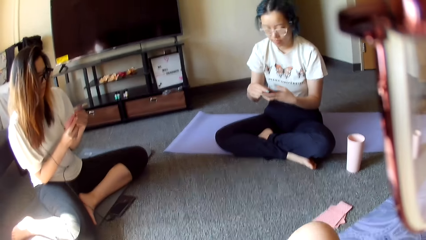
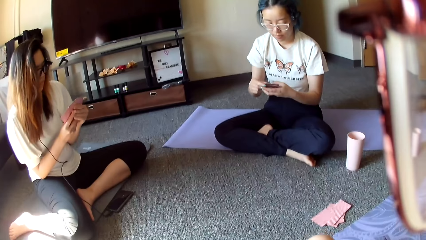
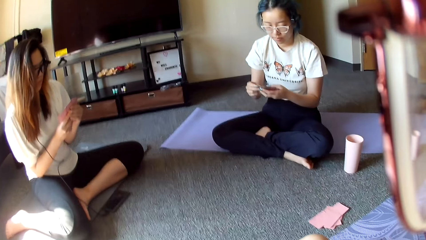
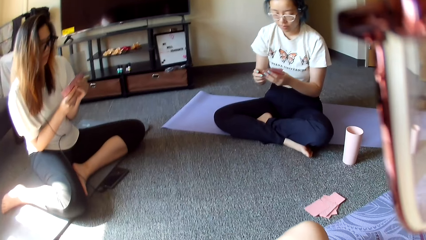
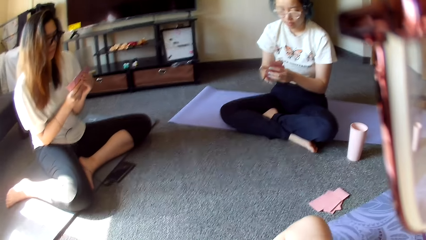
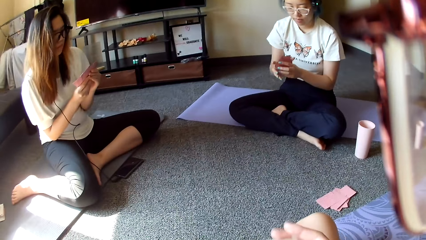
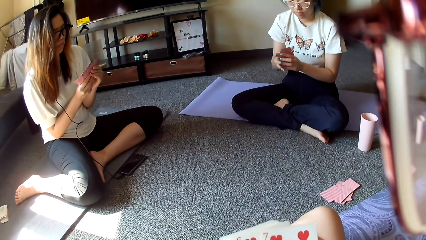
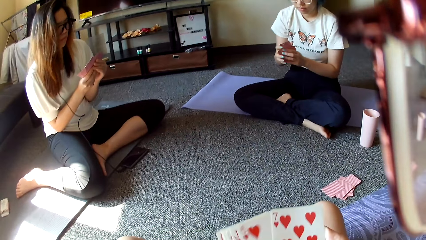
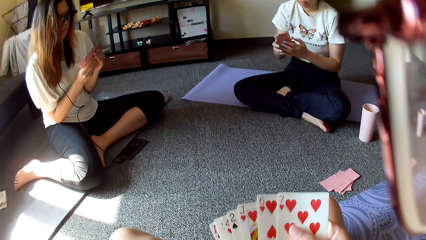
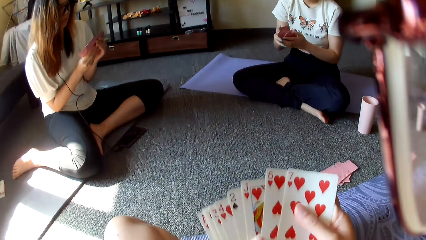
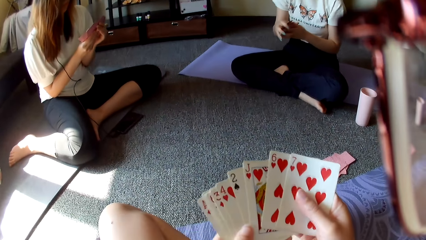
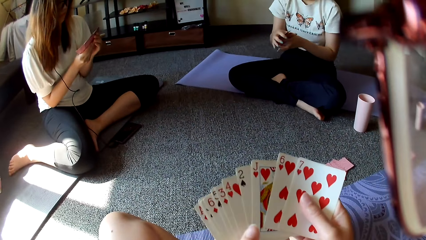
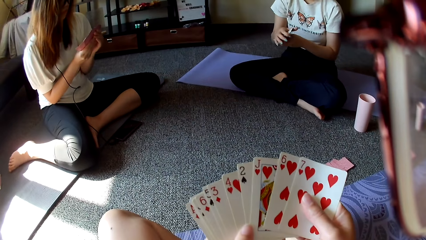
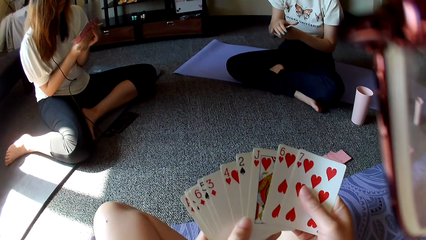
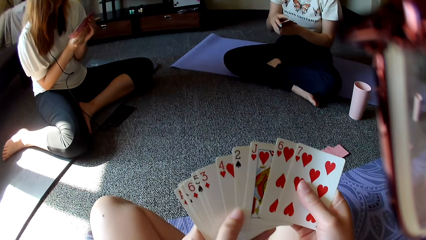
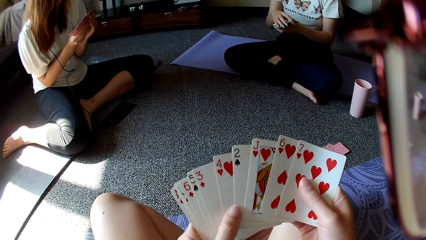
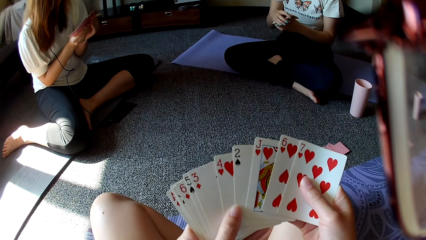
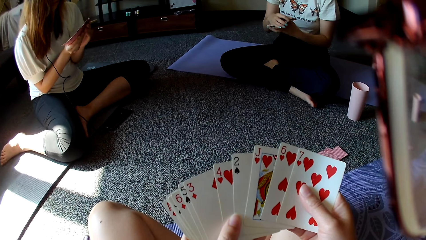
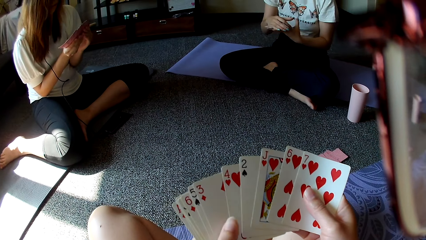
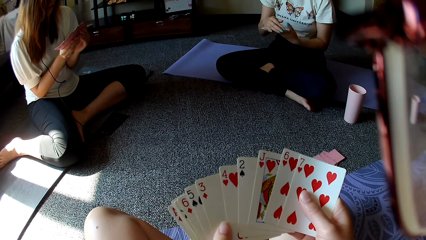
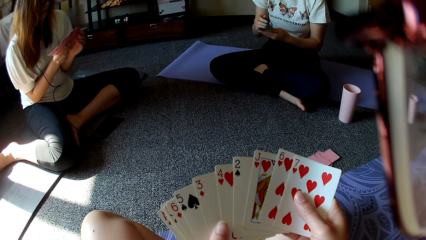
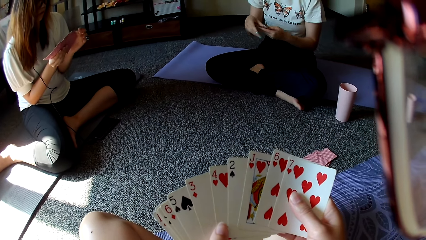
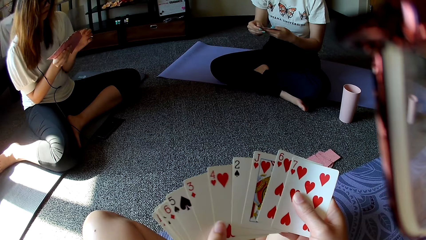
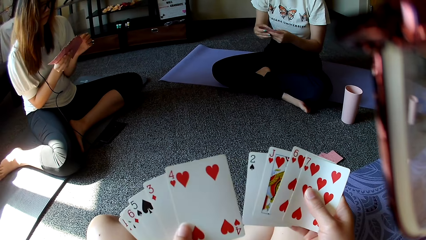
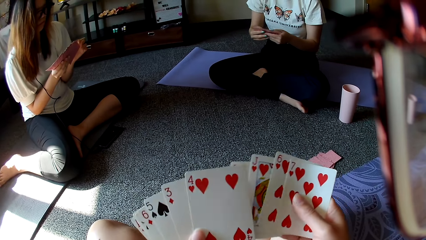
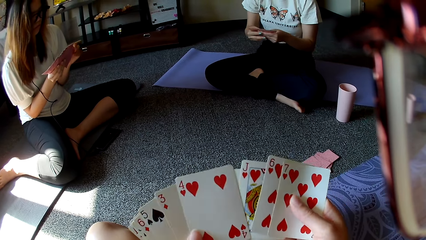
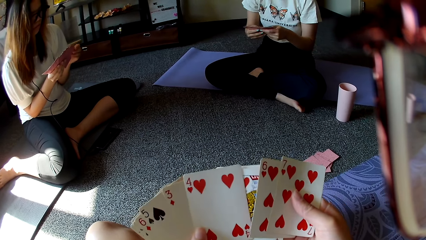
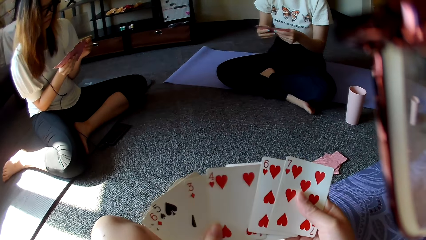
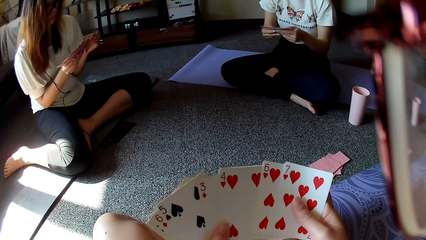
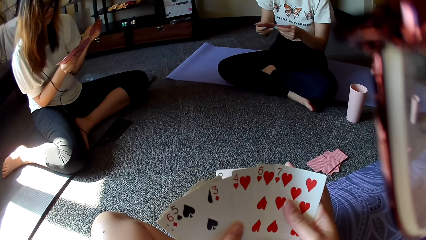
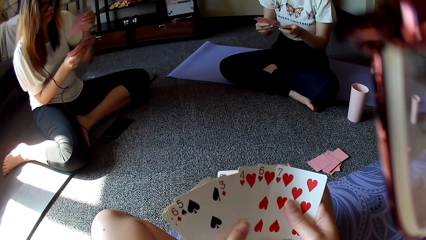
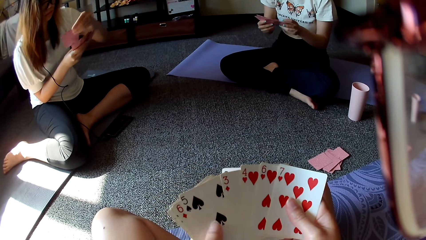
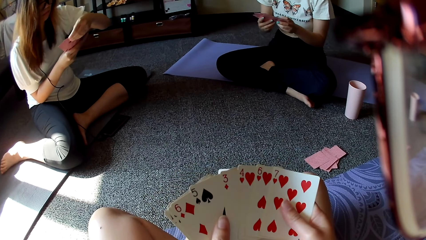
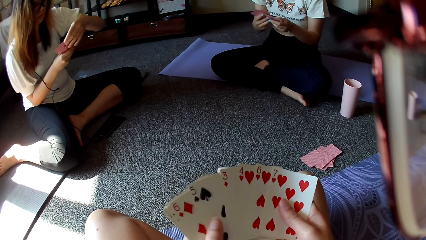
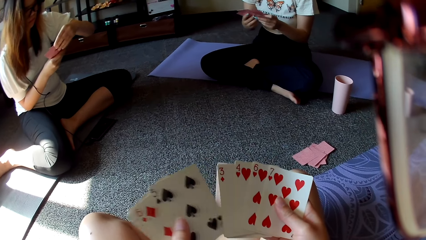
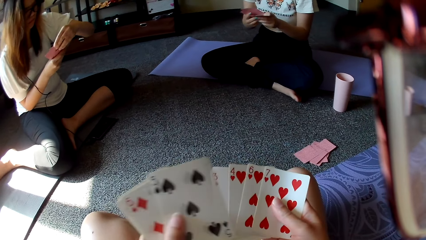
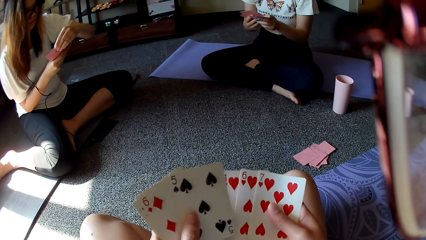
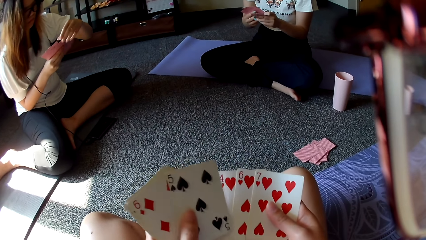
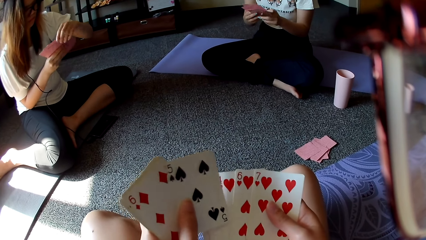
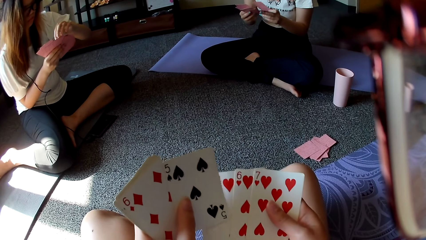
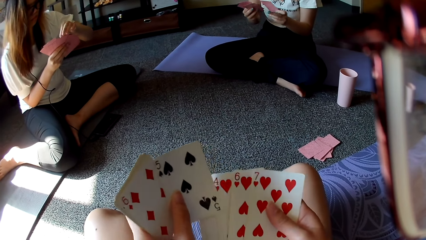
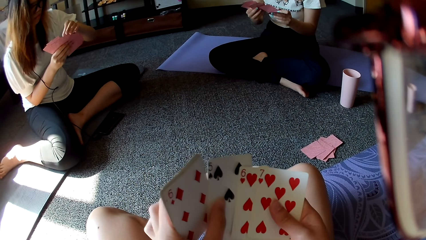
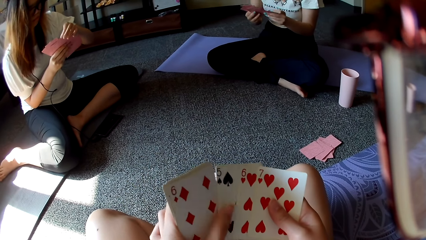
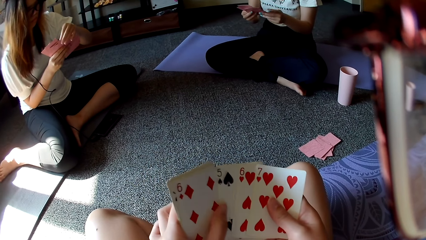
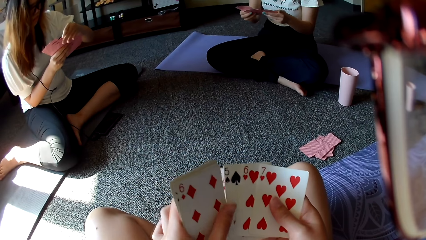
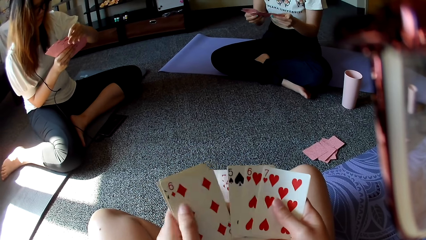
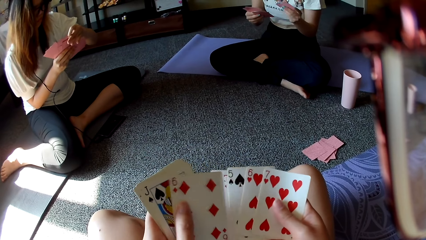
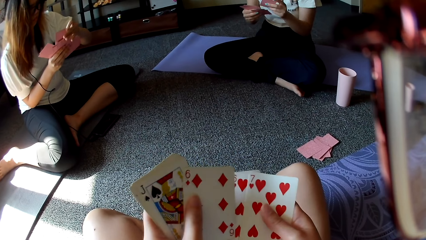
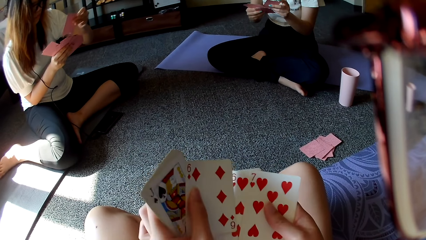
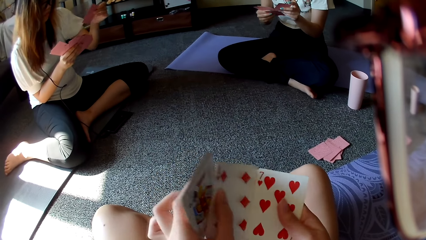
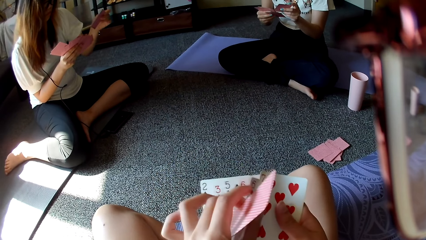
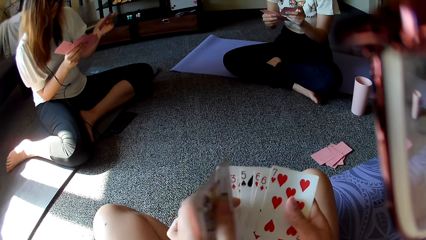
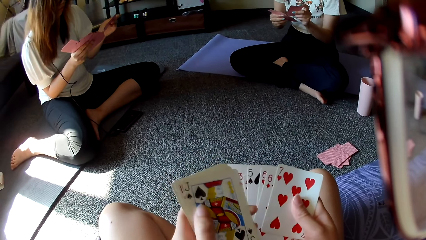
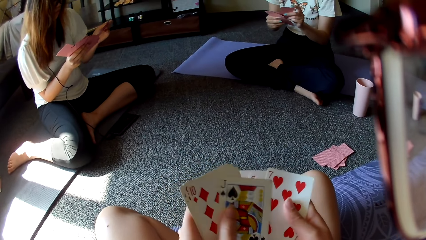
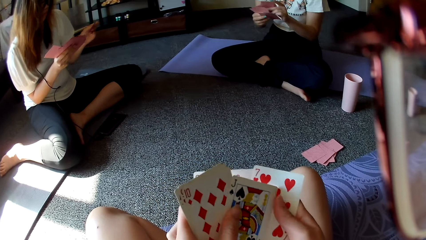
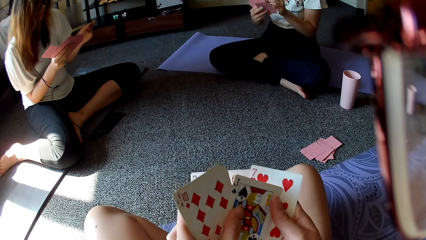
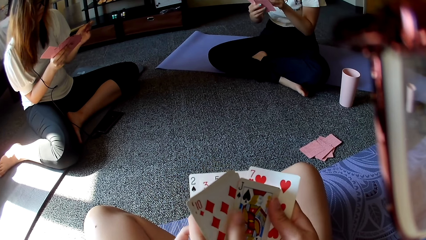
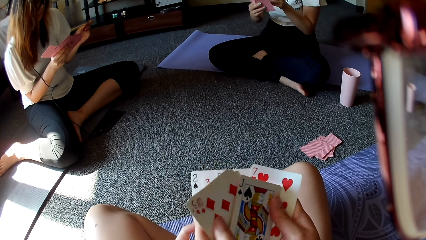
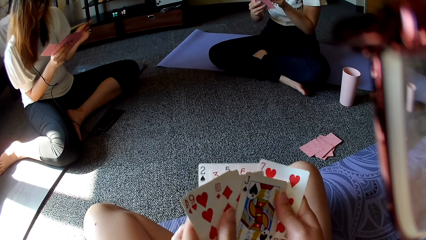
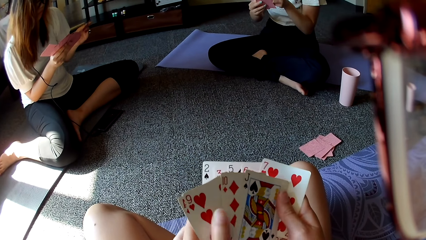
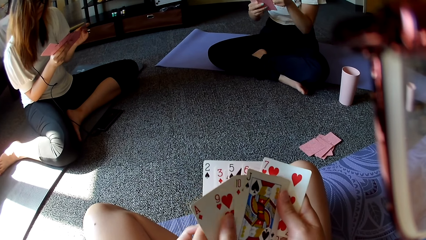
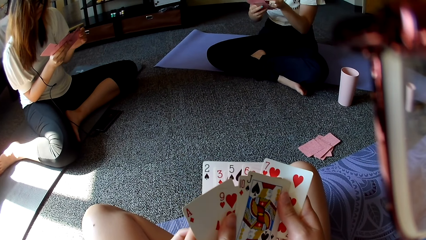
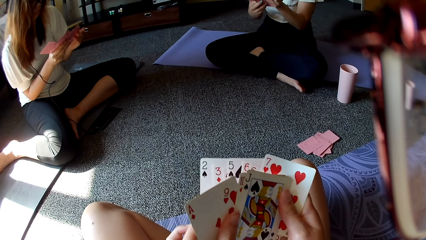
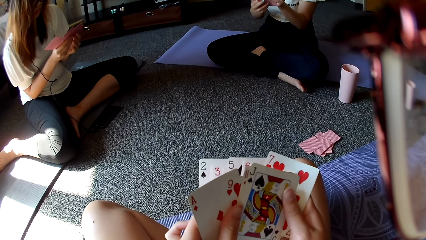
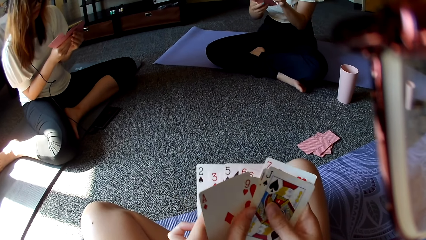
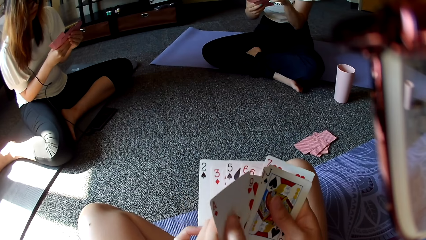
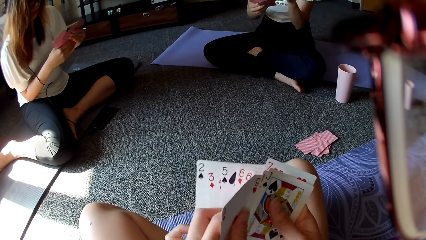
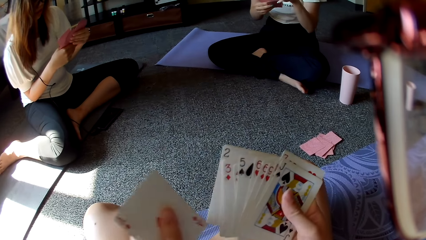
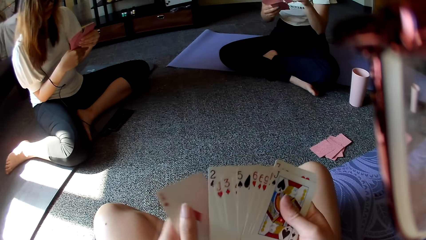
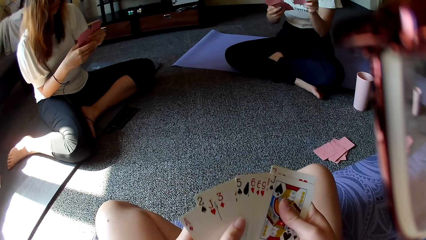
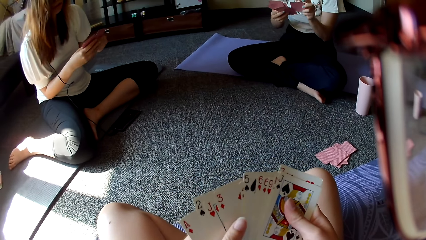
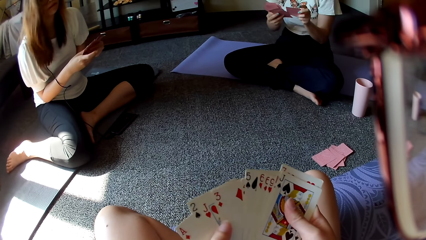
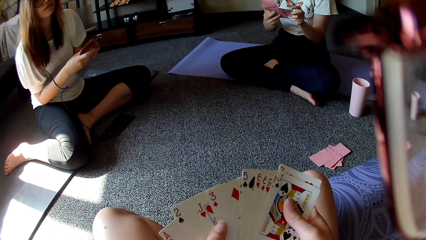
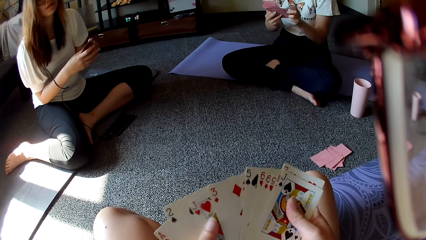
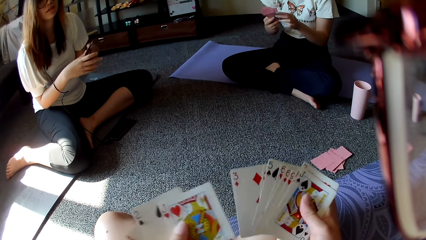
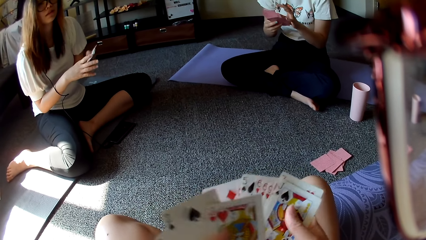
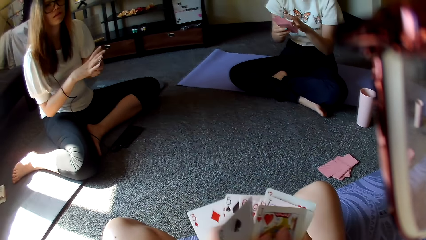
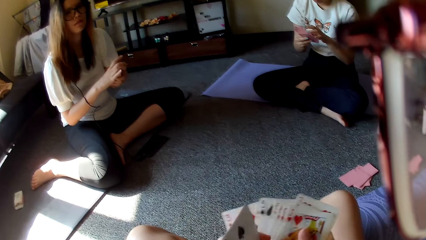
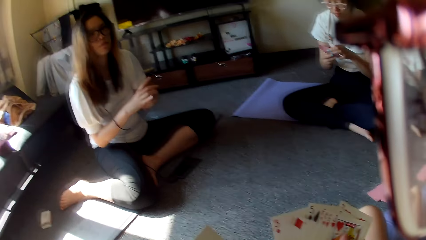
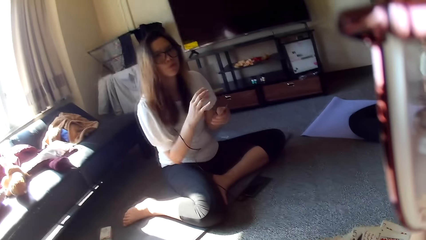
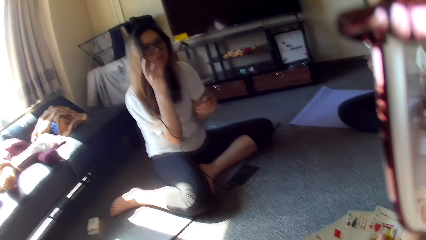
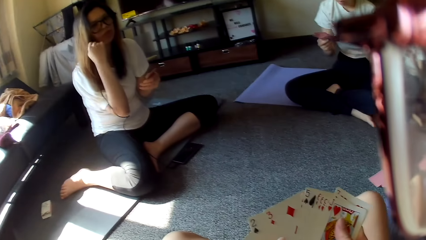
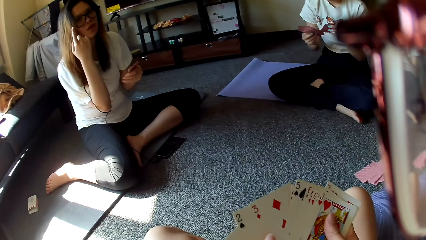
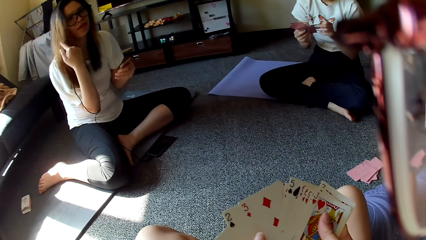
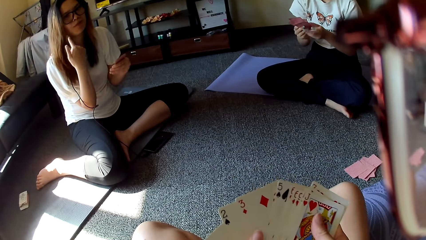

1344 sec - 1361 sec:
The camera wearer looks at the card. A person looks at the card. Another person looks at the card. The camera wearer shuffles the cards. The first person shuffles cards.
